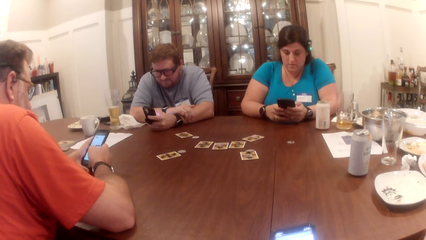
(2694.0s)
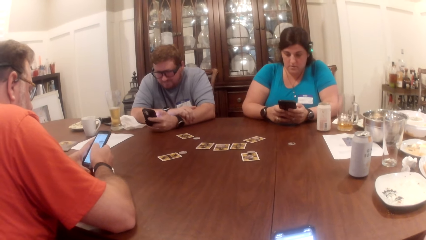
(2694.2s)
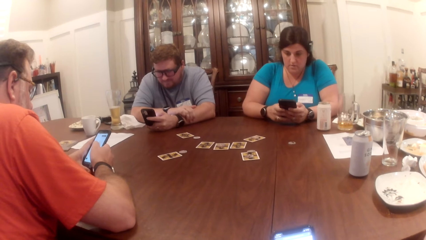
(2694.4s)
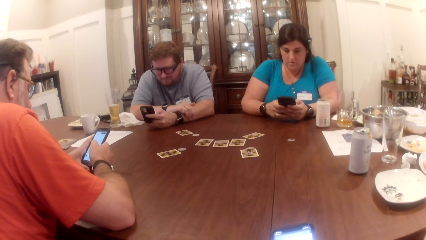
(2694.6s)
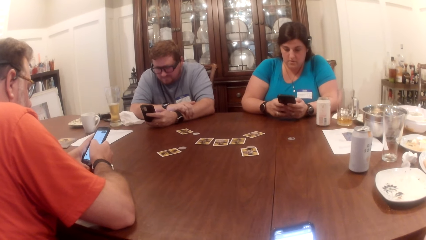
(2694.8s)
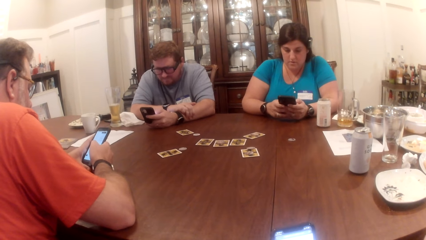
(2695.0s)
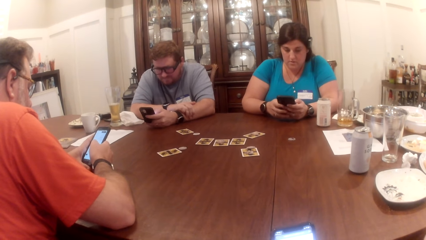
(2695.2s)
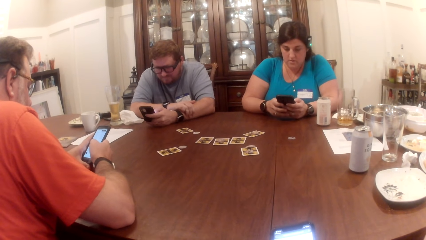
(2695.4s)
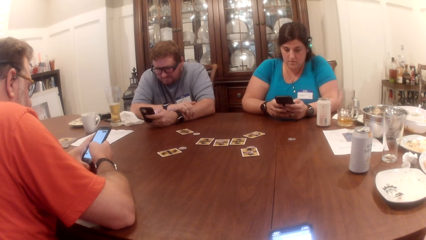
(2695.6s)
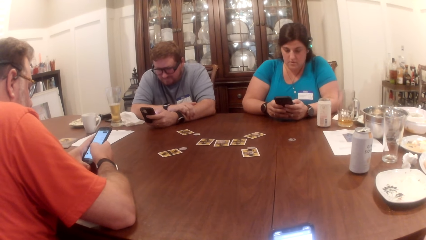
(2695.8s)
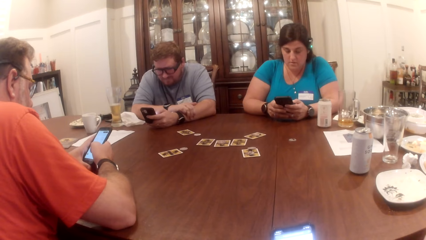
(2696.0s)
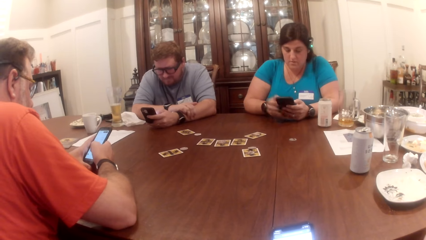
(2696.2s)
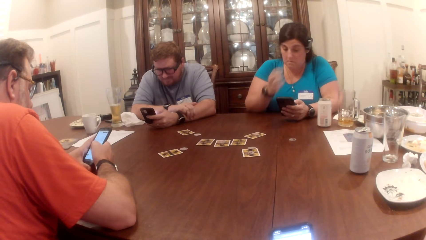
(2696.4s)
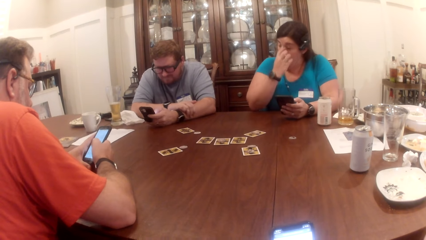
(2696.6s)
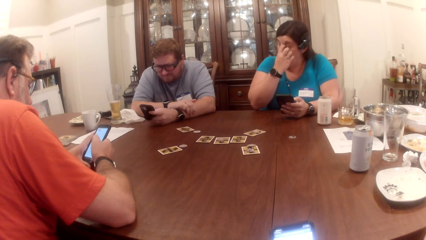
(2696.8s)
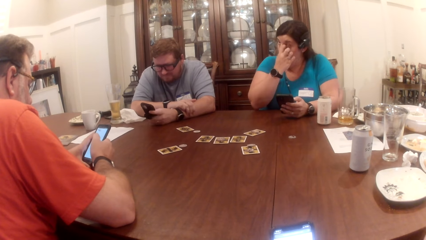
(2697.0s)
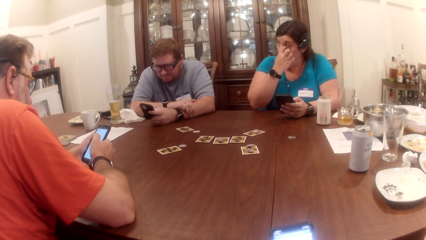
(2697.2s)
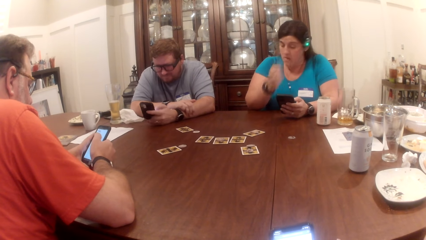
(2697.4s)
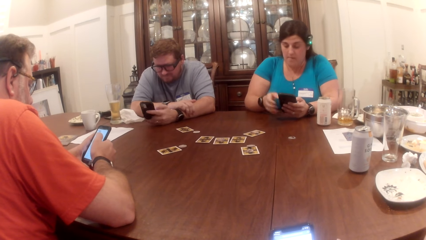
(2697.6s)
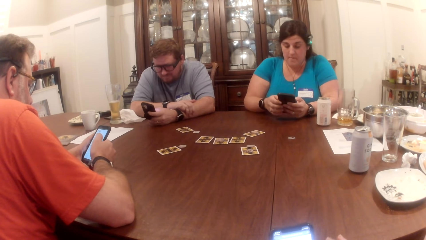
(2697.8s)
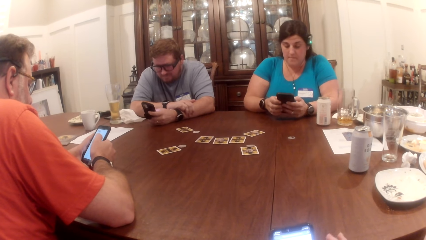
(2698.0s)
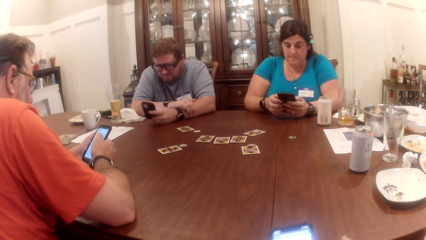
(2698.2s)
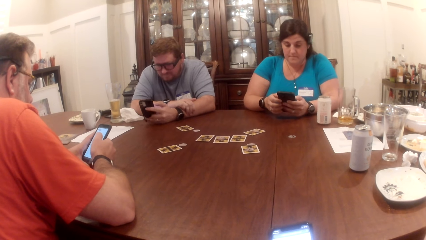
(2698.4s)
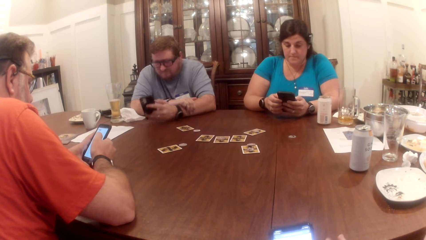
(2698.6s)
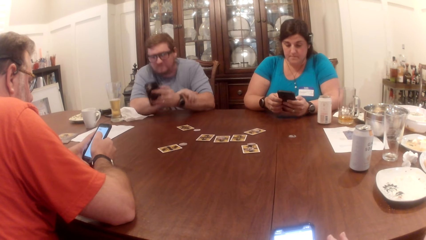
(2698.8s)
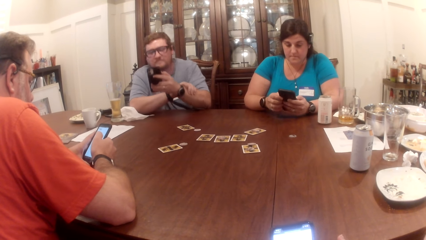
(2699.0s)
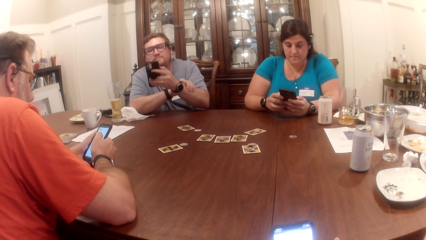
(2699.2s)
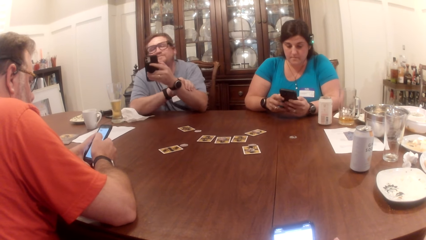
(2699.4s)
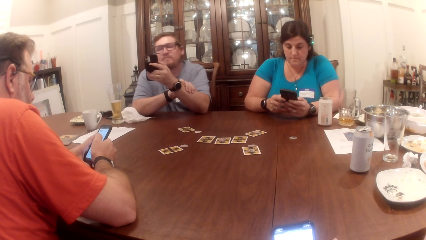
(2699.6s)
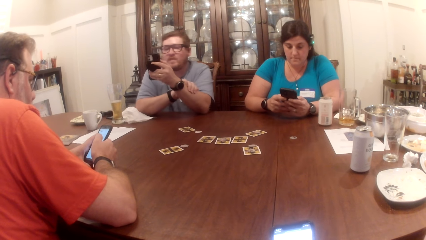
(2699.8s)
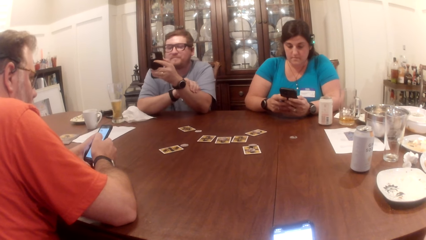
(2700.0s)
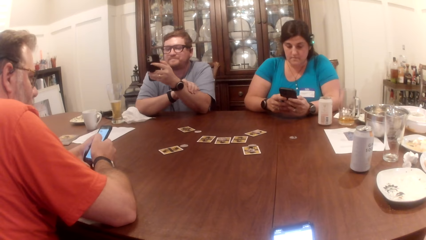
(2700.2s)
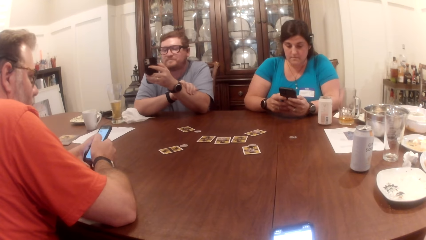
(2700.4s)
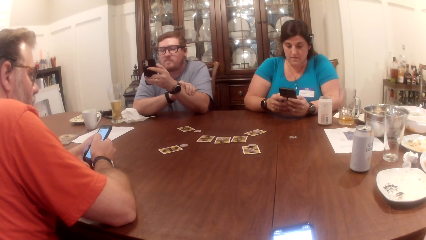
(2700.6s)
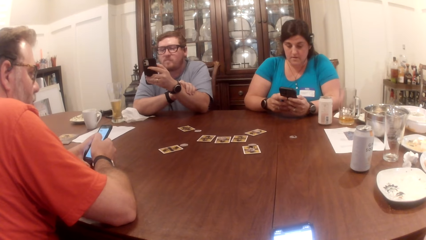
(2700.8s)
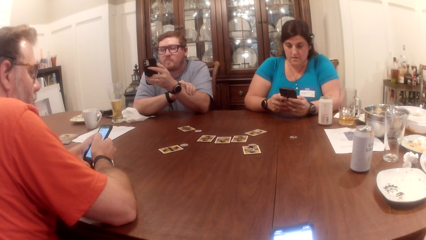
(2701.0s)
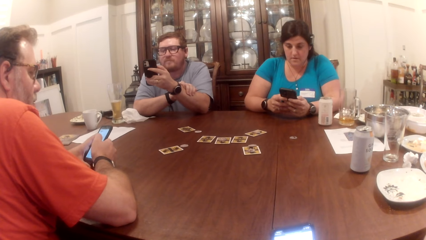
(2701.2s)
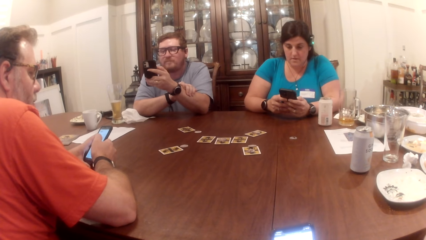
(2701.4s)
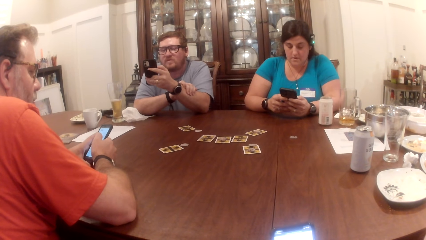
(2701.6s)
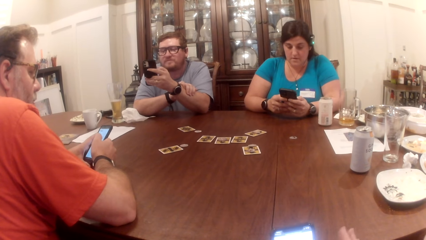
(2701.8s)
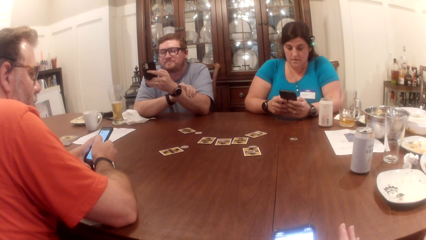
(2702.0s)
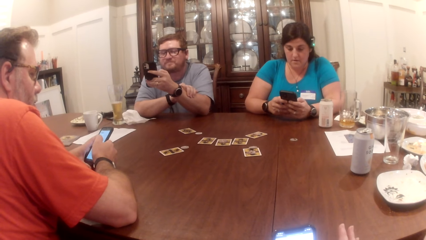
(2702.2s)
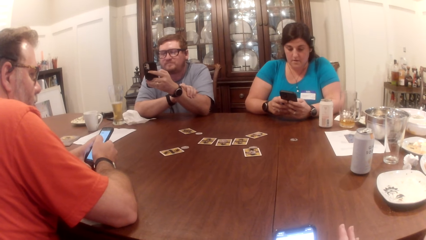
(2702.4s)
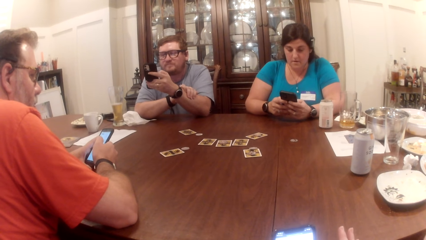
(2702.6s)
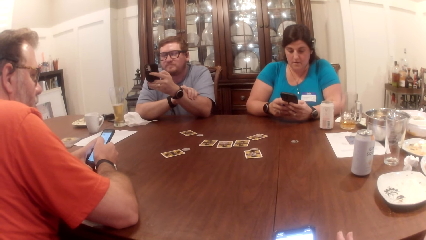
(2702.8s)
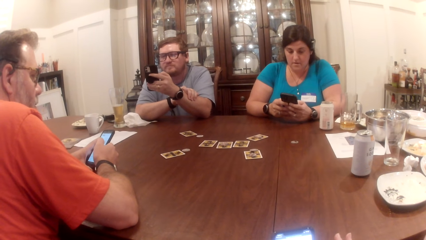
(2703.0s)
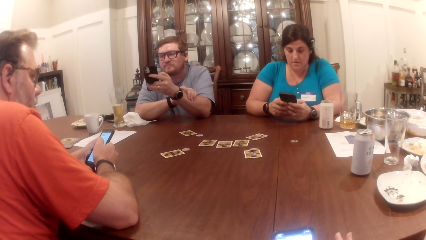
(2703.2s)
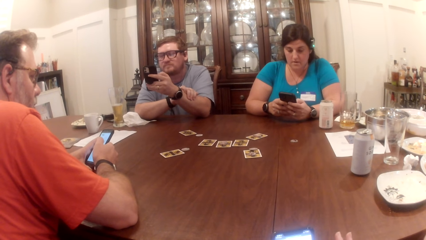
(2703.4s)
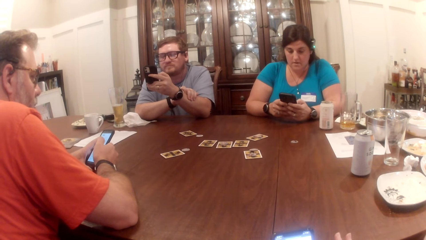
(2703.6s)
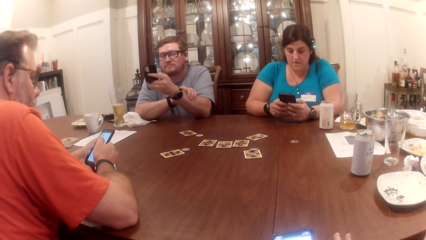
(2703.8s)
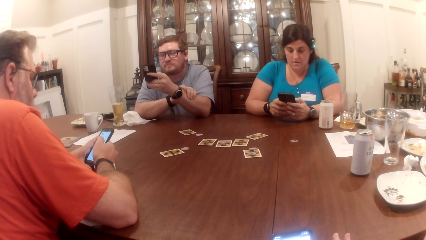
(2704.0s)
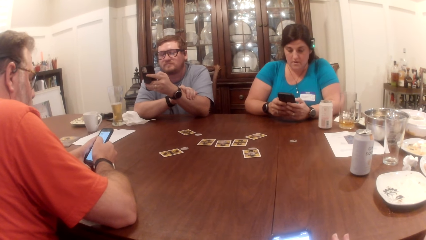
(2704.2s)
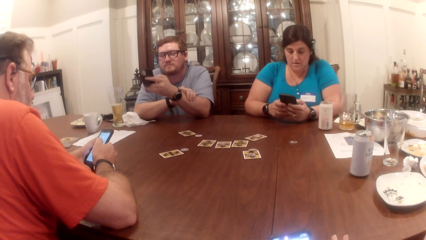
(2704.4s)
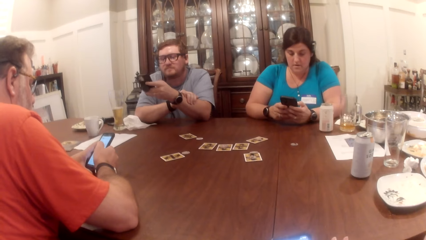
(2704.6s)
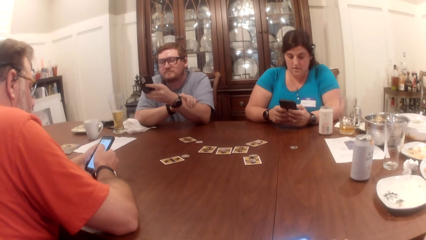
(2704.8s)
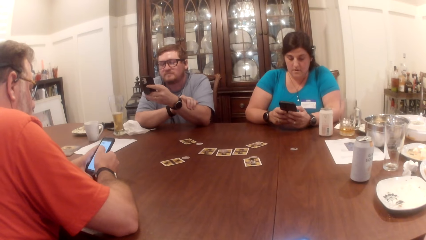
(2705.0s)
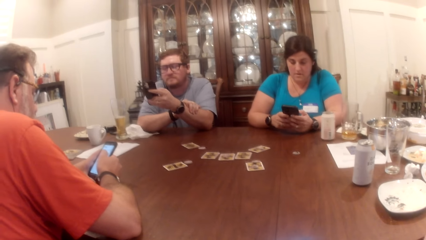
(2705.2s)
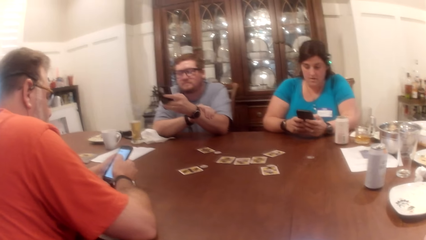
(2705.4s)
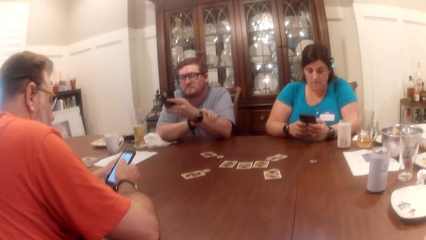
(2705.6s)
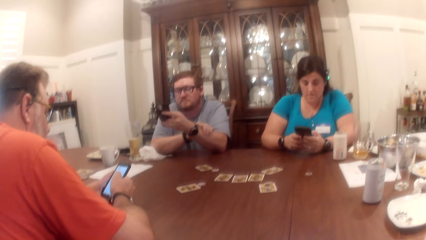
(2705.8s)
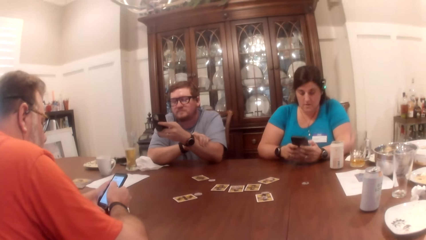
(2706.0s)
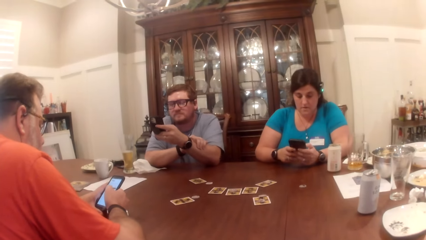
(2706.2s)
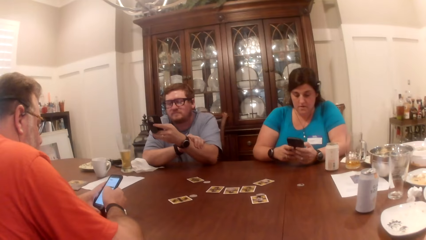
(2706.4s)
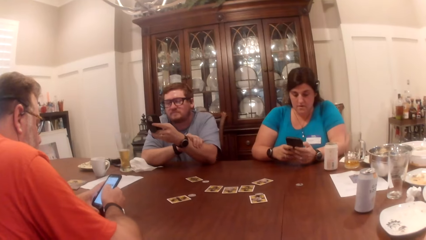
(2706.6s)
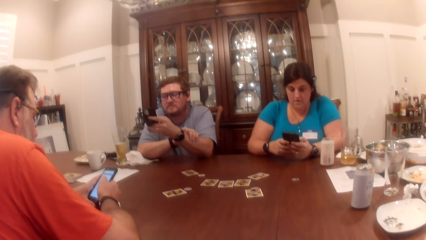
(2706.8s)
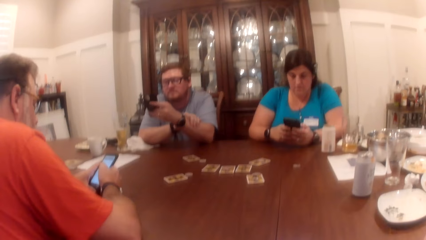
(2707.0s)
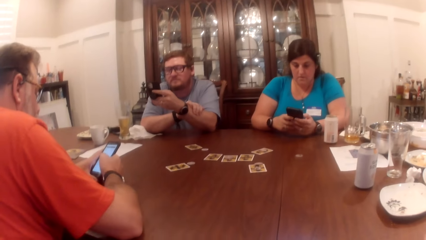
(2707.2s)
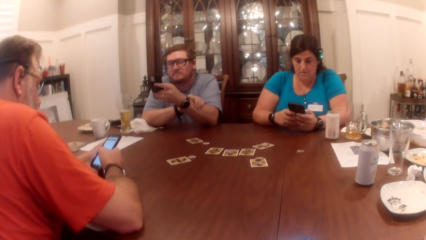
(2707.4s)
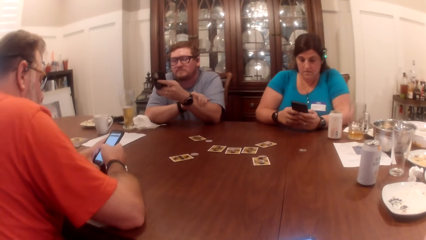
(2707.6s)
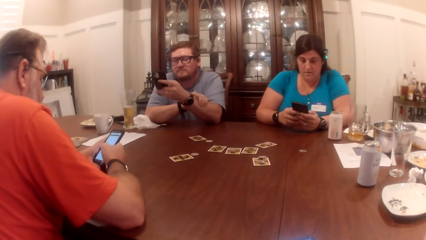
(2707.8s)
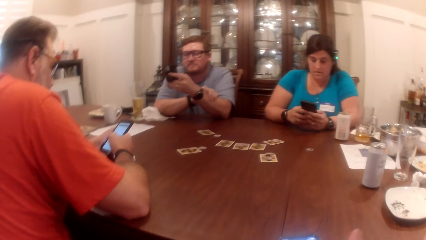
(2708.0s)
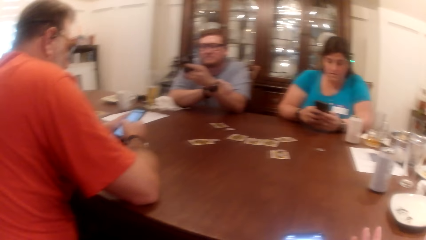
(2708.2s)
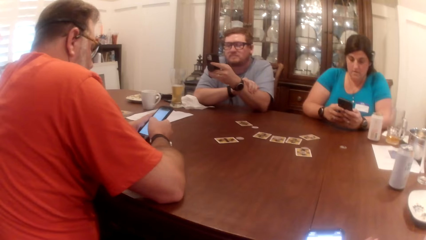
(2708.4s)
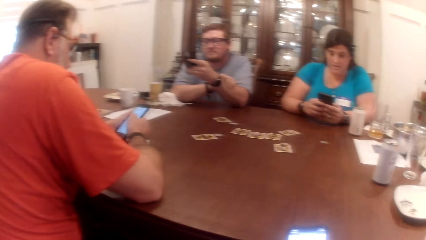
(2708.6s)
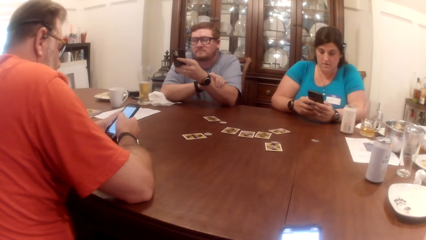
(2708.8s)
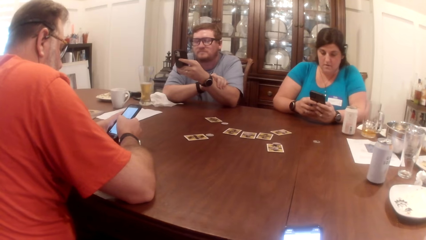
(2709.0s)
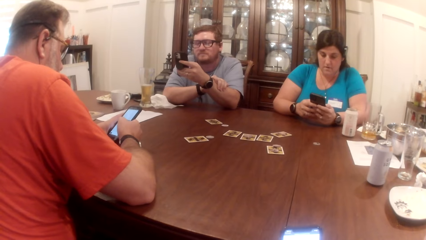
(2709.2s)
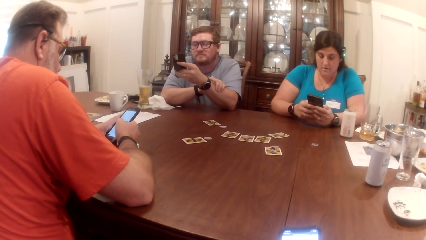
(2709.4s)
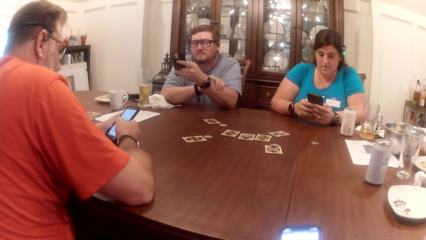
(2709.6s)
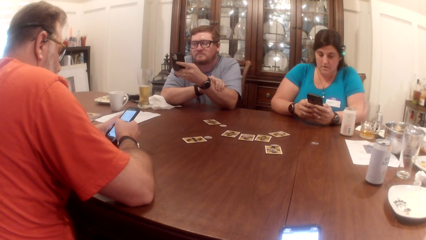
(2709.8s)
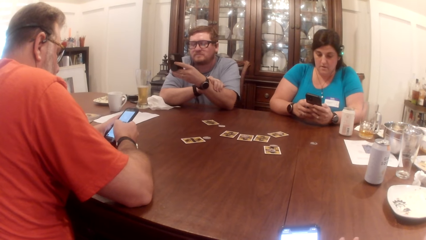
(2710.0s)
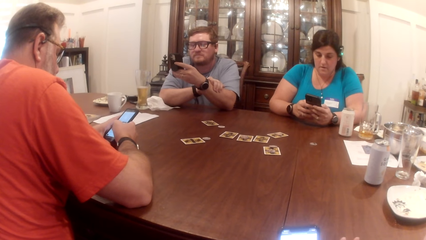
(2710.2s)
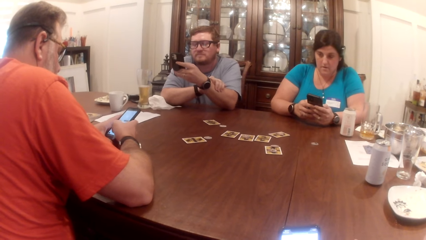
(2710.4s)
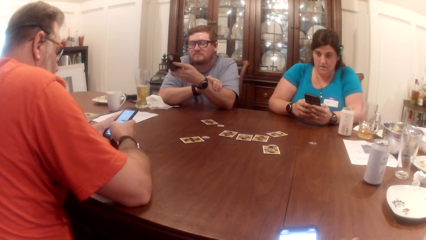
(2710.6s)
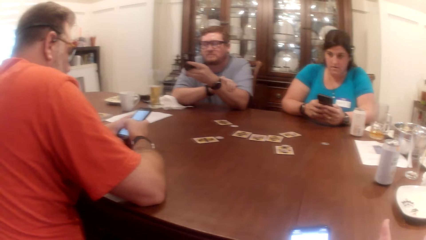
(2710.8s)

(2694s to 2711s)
The woman scratches her face with her right hand finger. The woman operates the phone with both hands. The camera wearer looks around.
